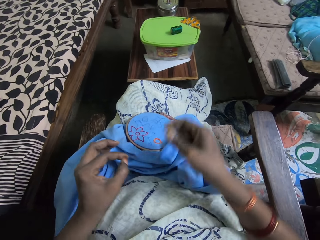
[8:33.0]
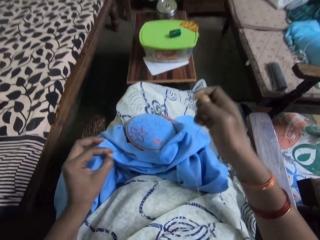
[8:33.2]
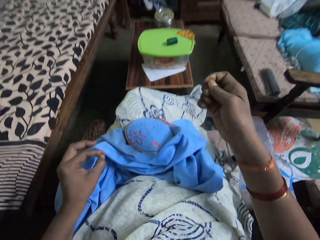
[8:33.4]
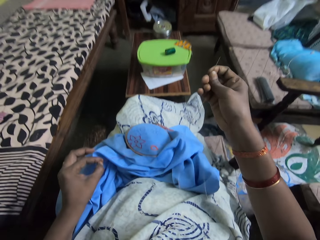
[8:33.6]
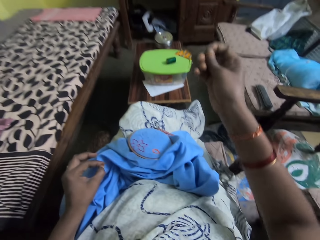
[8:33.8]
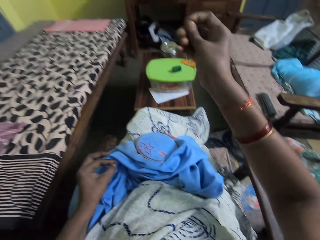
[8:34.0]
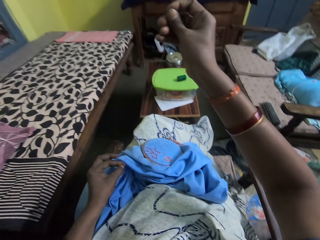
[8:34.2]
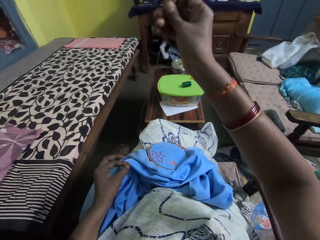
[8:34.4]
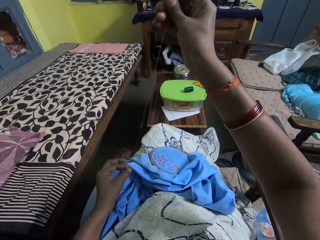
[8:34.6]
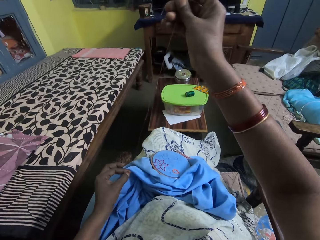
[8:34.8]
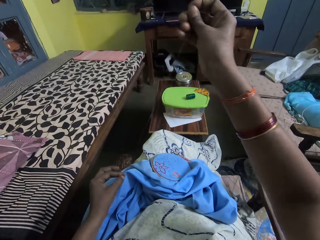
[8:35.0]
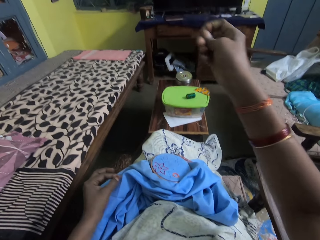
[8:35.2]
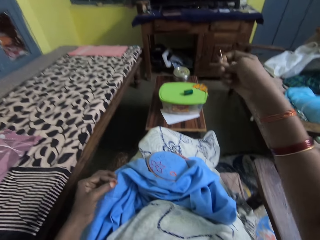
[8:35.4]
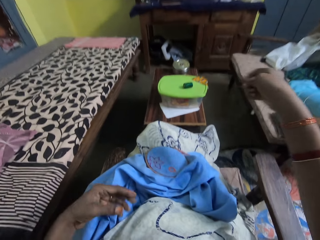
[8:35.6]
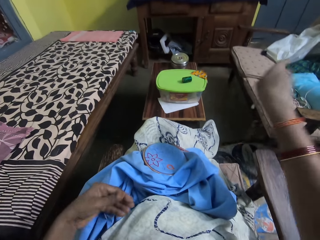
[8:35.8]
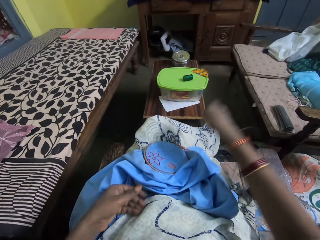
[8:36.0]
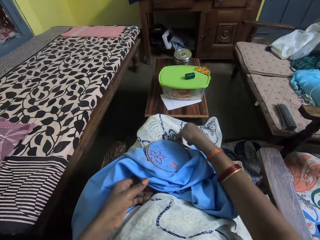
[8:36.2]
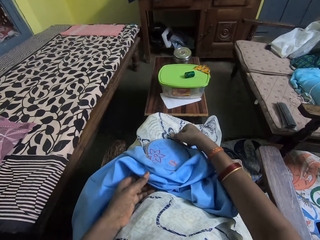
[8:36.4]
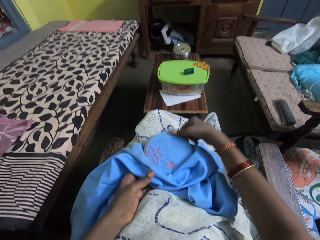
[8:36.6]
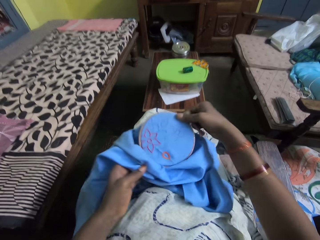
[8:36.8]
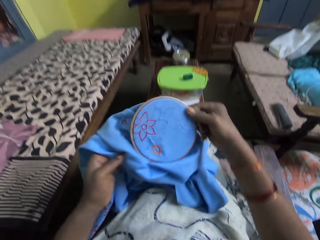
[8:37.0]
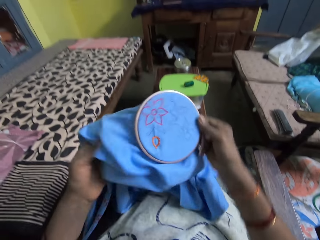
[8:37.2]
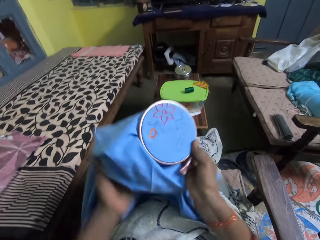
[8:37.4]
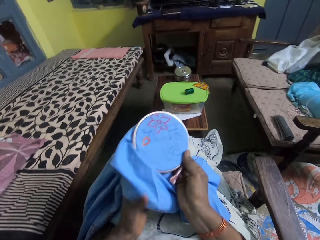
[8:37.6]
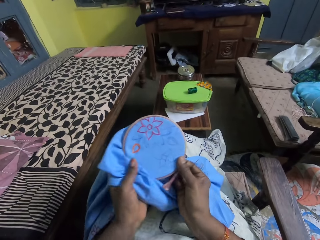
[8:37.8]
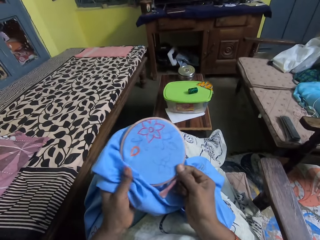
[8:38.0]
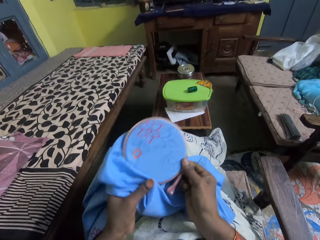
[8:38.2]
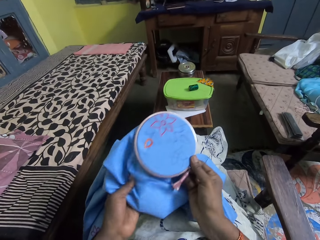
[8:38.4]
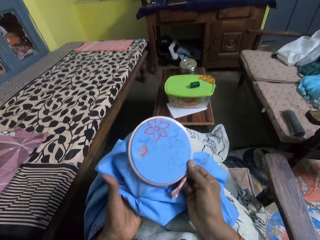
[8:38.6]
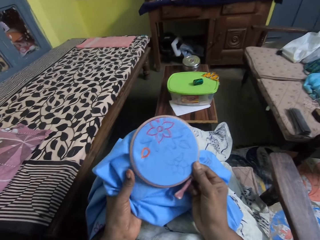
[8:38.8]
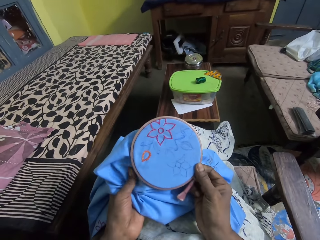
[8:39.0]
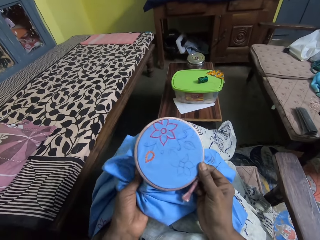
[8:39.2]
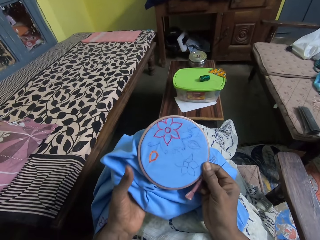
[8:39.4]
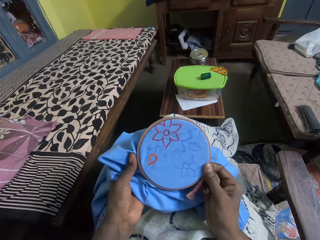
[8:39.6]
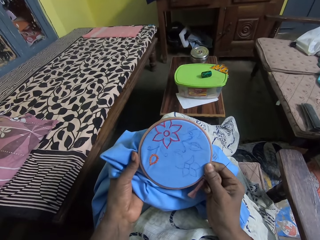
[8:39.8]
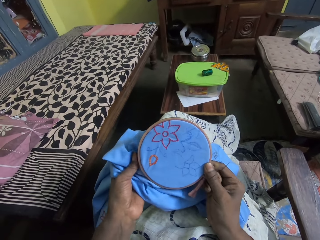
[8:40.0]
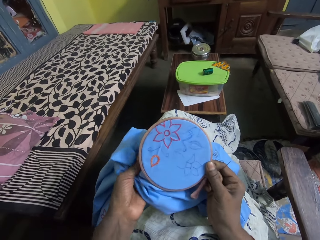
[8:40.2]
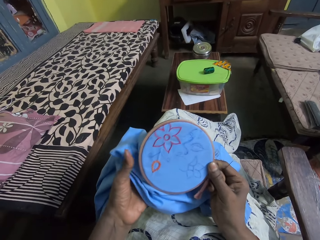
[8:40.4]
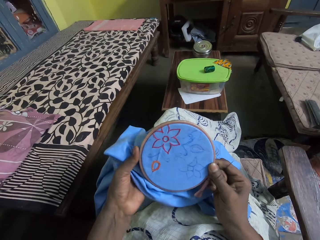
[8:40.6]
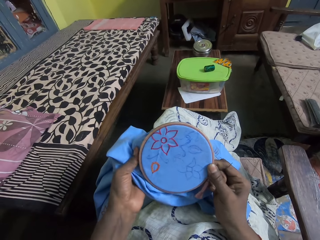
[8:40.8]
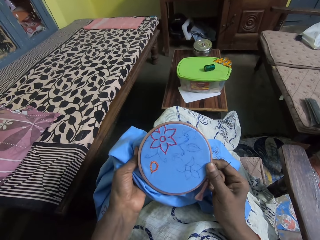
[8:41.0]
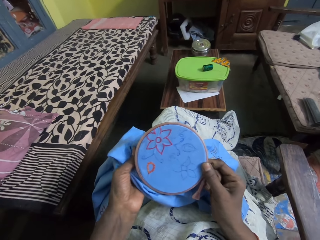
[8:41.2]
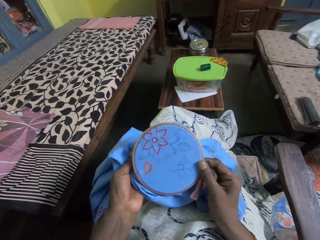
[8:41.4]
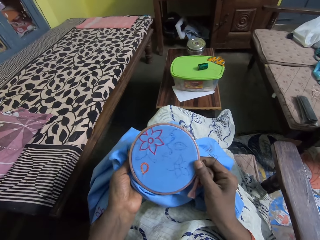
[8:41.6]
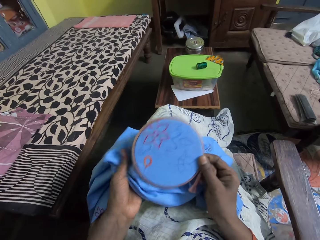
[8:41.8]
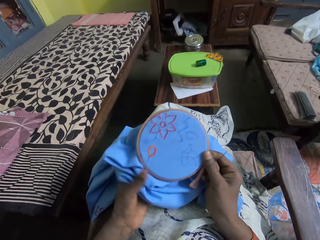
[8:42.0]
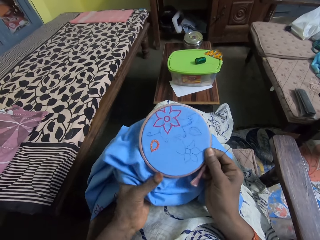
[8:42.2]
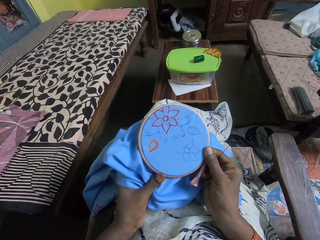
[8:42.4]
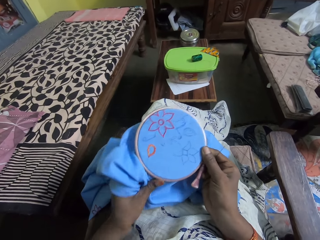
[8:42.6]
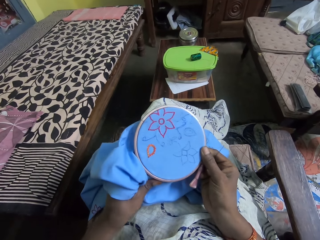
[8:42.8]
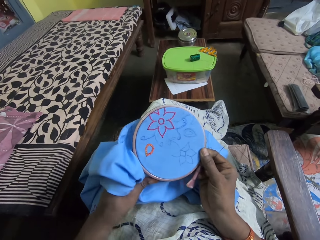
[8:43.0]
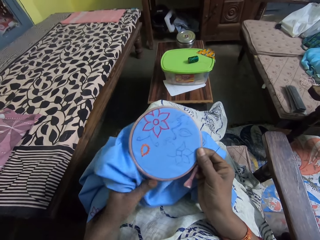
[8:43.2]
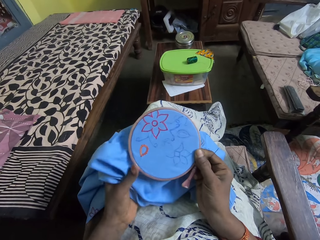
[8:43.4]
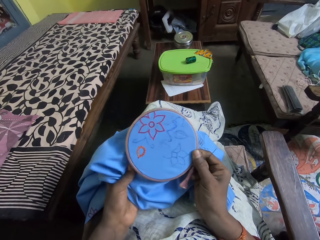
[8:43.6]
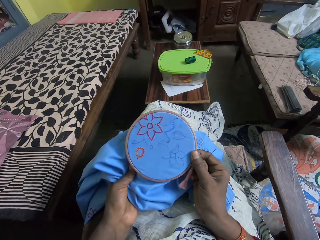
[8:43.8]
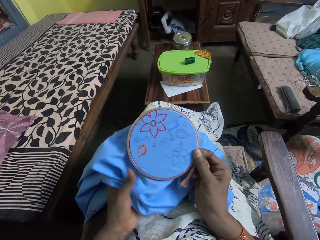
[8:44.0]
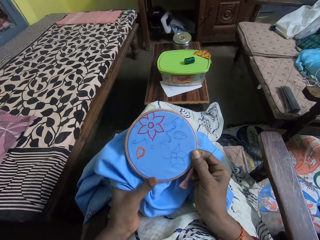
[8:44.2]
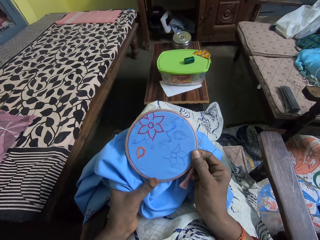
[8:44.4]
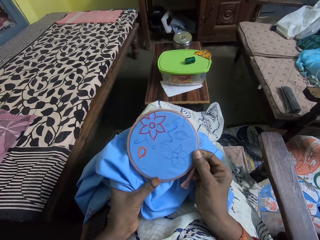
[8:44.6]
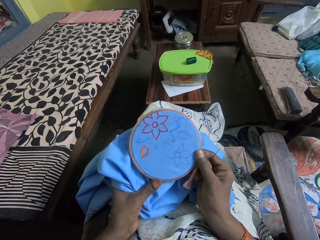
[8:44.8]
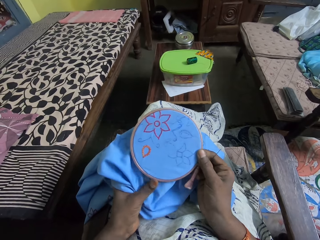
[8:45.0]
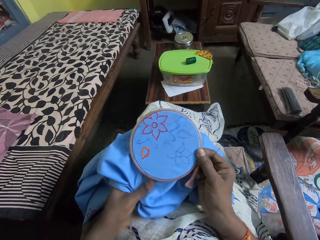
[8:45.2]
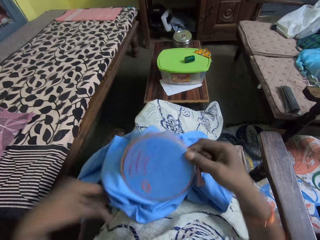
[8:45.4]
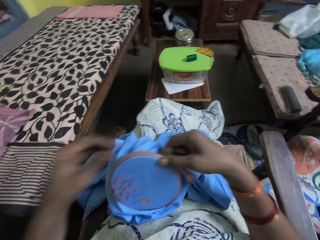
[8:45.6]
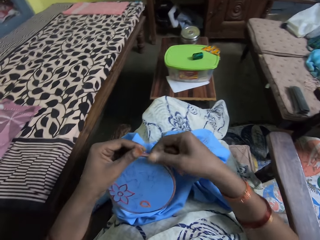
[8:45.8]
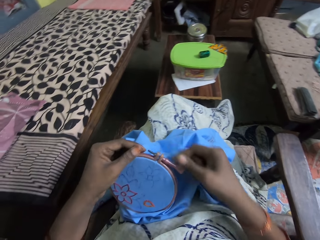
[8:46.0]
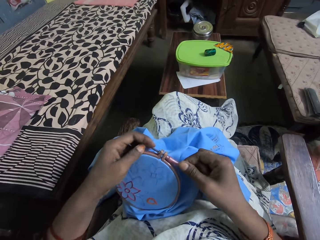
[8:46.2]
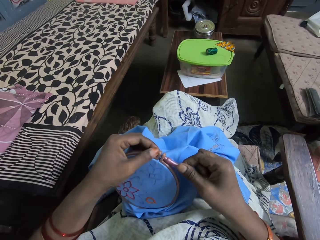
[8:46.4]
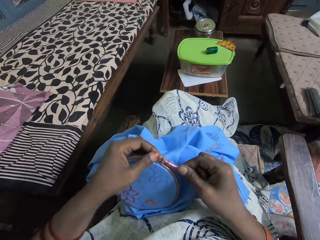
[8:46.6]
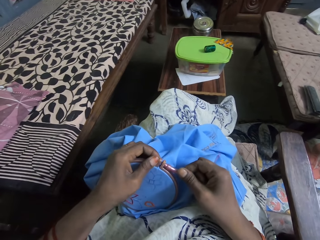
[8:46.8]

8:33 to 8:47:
The camera wearer lifts the cloth and the embroidery hoop from her lap with both hands. She tightens the embroidery hoop screw with both hands.

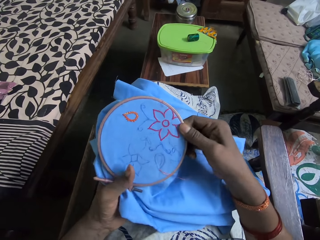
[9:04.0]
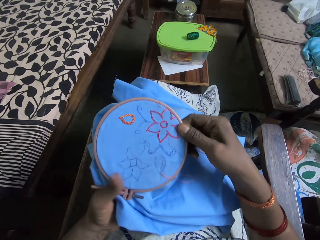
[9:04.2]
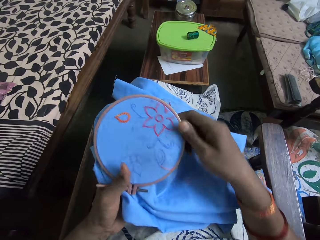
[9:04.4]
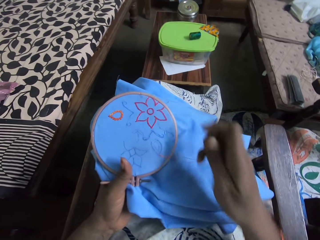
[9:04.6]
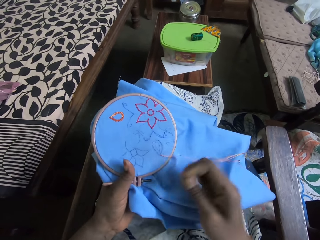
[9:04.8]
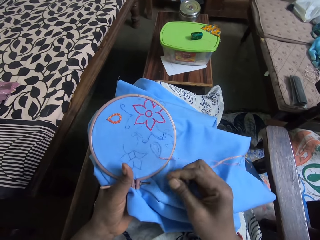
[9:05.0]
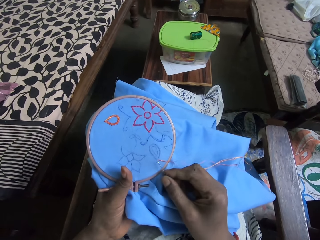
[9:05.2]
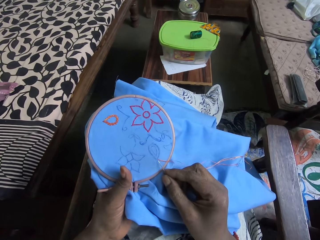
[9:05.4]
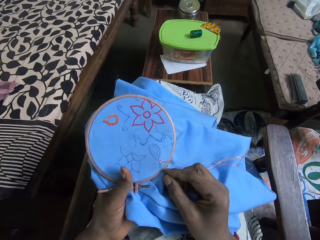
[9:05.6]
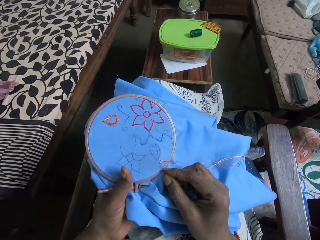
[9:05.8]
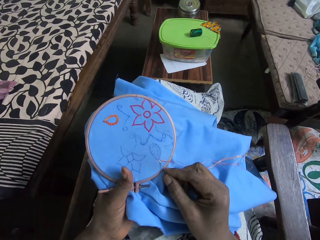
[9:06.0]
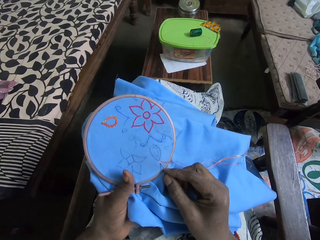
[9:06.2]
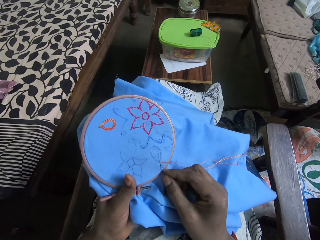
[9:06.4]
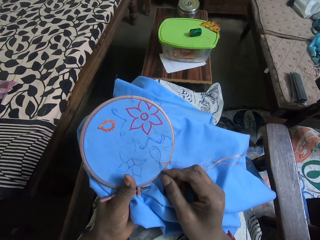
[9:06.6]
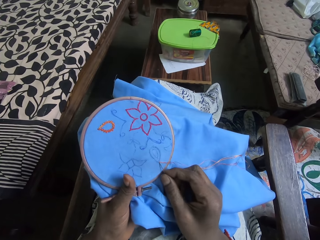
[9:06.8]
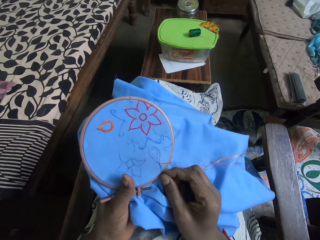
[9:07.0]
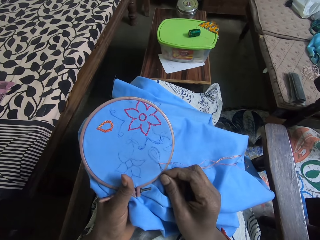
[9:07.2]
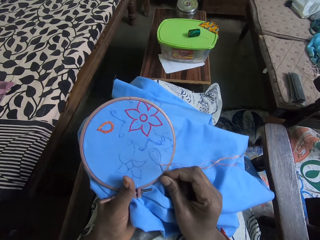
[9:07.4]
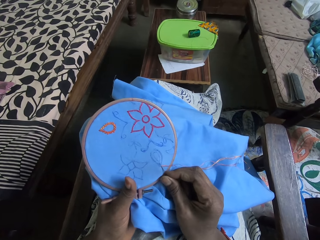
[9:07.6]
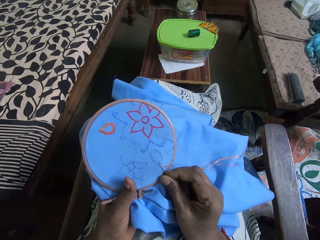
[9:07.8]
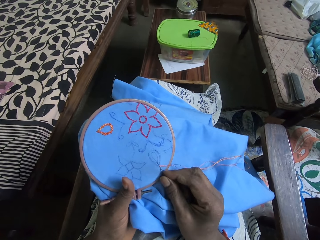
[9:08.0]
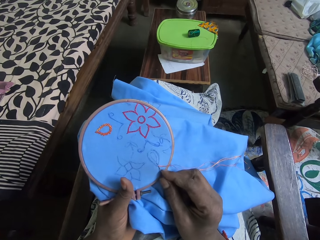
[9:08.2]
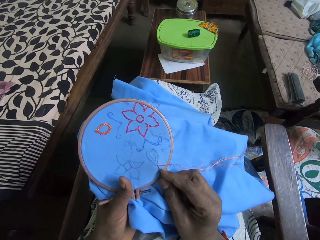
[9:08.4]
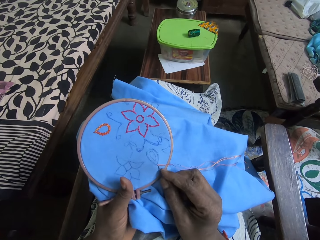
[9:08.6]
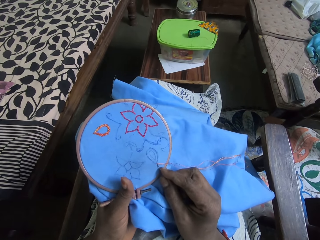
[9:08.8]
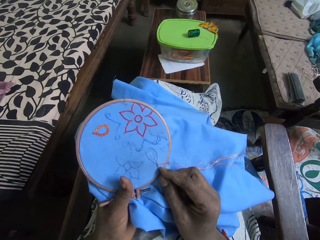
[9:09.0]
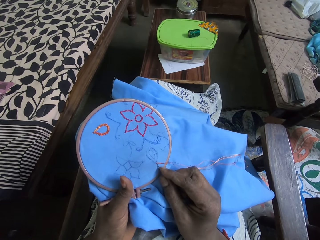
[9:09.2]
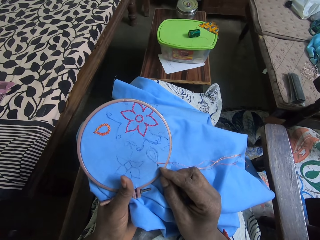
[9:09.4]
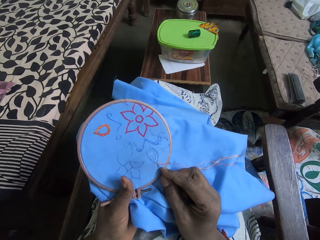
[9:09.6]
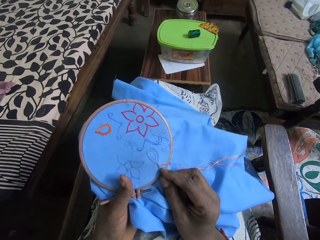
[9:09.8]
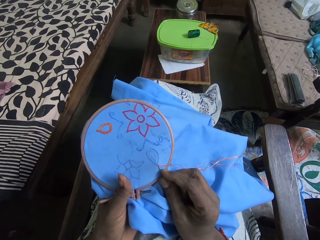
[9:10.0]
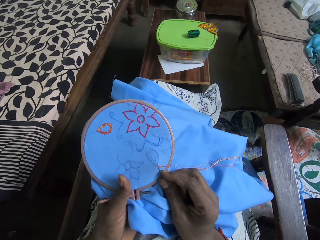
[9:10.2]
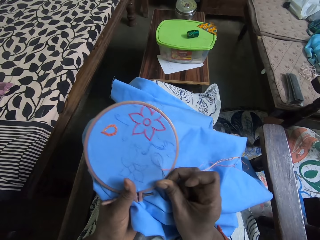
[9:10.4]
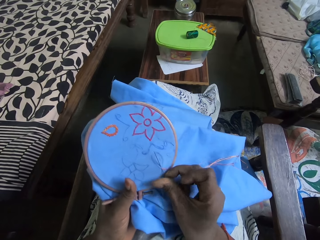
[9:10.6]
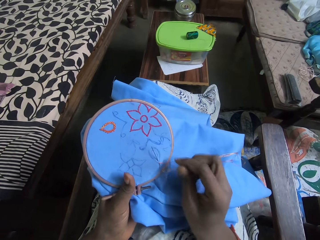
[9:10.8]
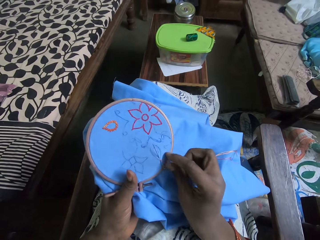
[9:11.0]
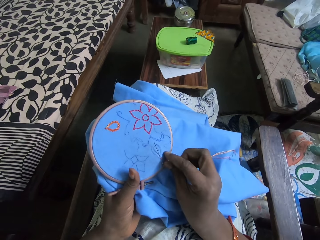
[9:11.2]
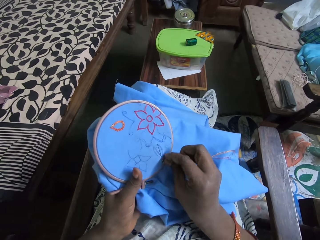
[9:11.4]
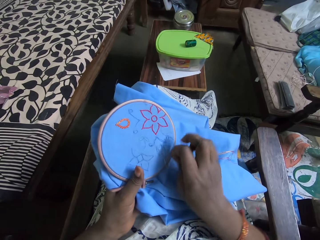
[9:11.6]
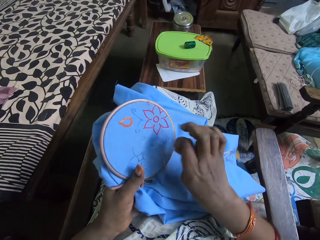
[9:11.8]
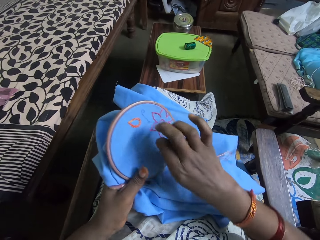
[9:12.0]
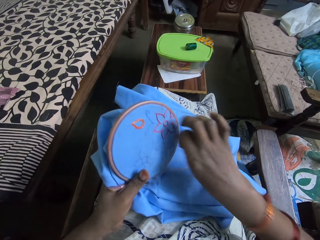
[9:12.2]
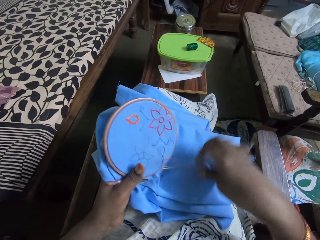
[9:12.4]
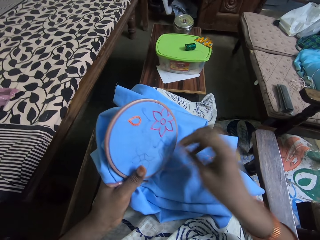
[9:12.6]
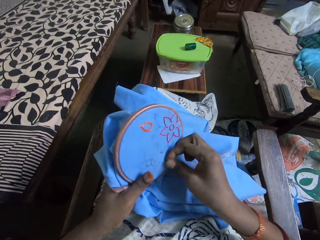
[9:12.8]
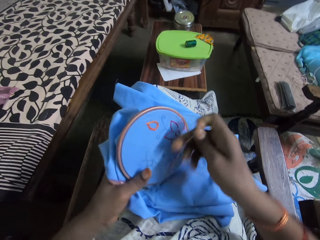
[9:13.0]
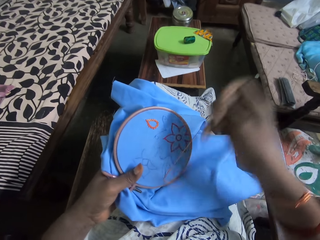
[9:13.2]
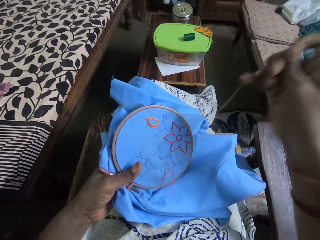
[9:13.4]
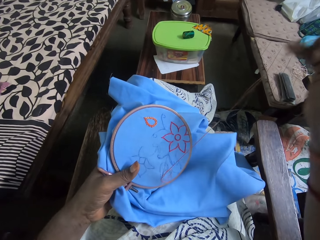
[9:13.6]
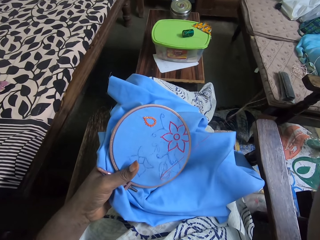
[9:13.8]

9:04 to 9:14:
The camera wearer holds the cloth and the embroidery hoop with her left hand. She stitches the cloth in the embroidery hoop in her left hand with the needle and thread in her right hand.
